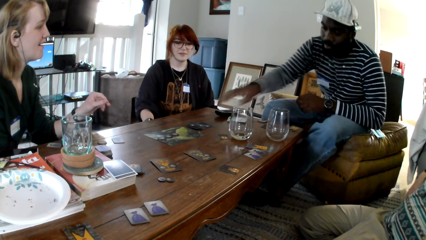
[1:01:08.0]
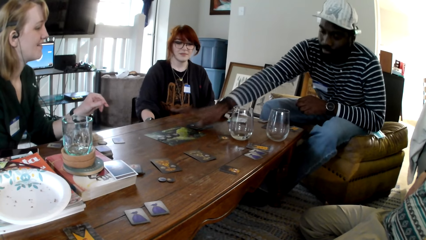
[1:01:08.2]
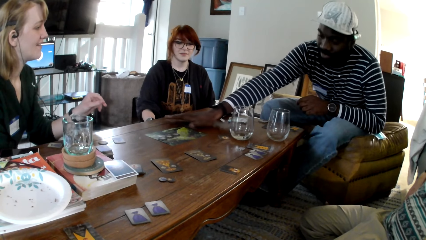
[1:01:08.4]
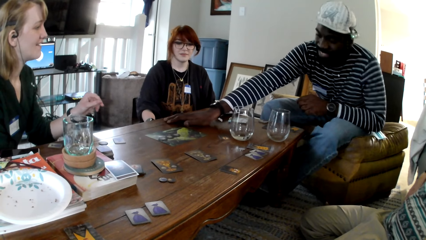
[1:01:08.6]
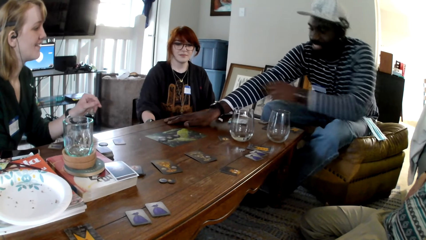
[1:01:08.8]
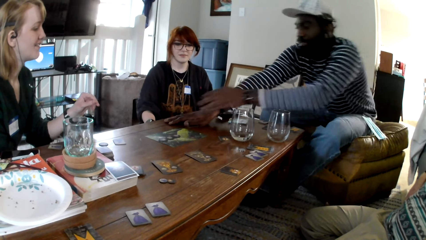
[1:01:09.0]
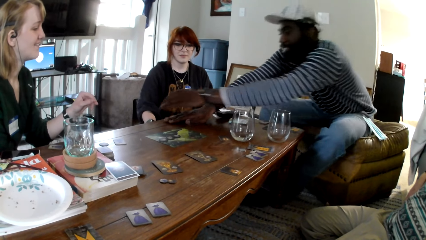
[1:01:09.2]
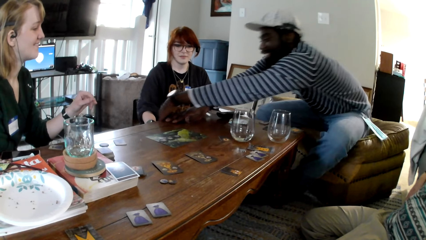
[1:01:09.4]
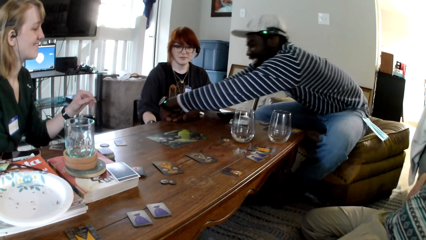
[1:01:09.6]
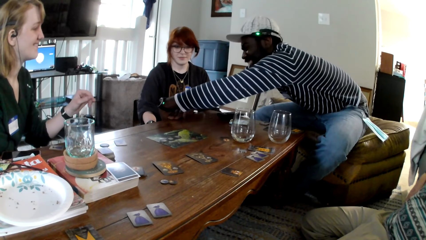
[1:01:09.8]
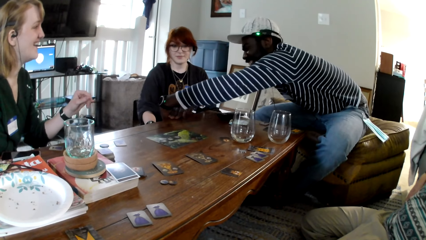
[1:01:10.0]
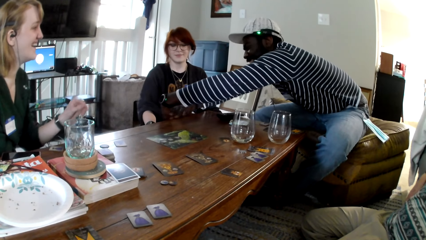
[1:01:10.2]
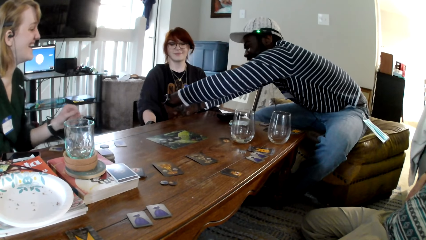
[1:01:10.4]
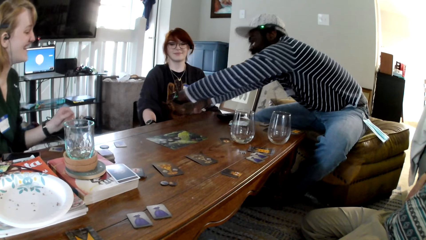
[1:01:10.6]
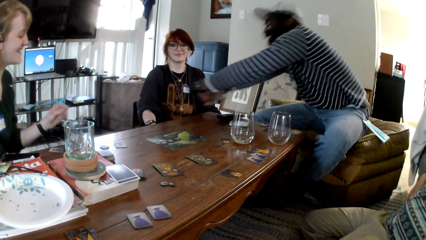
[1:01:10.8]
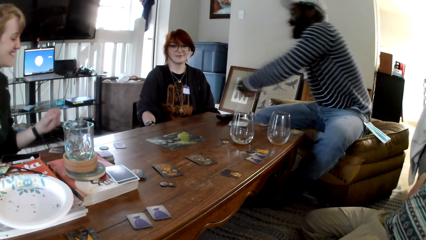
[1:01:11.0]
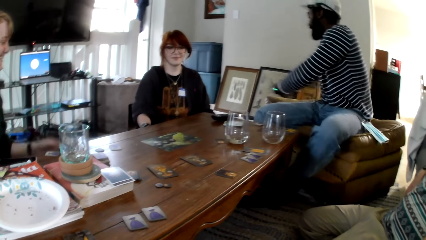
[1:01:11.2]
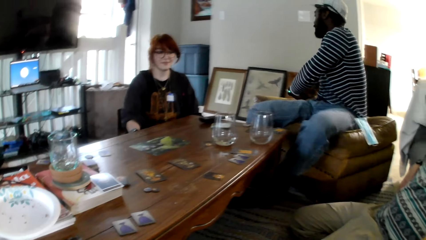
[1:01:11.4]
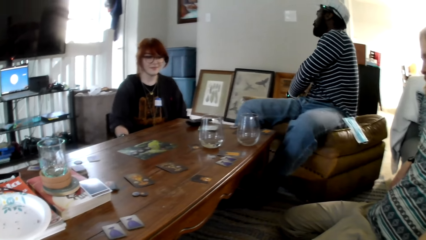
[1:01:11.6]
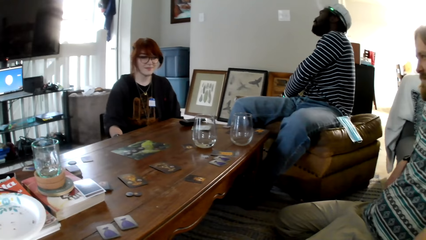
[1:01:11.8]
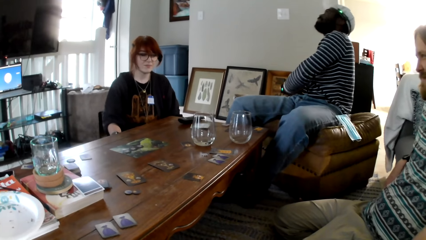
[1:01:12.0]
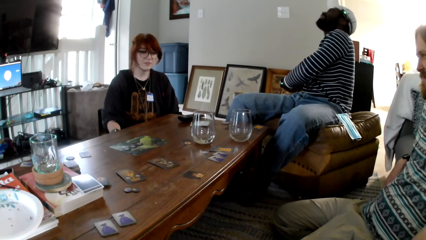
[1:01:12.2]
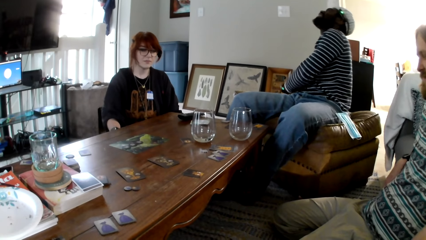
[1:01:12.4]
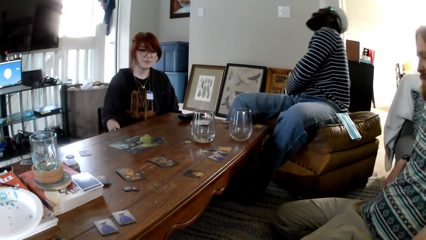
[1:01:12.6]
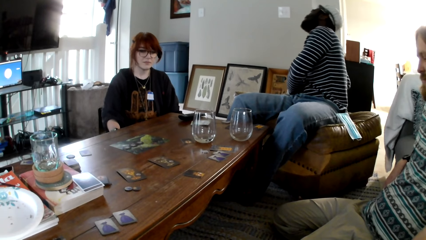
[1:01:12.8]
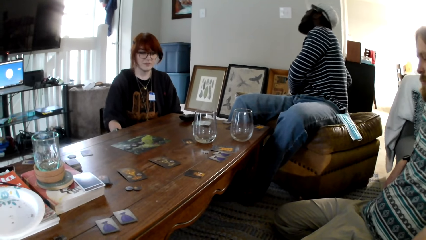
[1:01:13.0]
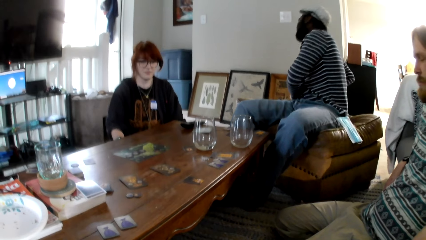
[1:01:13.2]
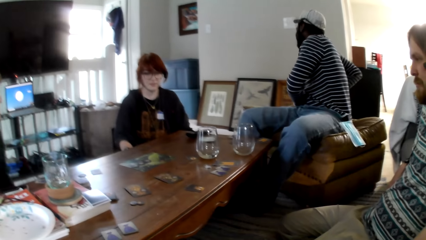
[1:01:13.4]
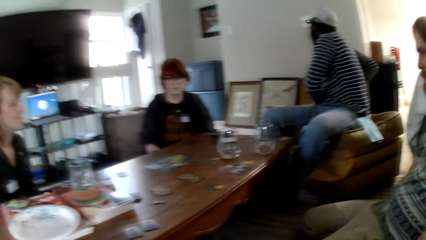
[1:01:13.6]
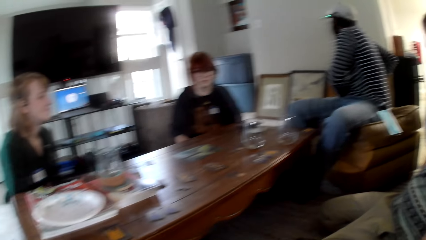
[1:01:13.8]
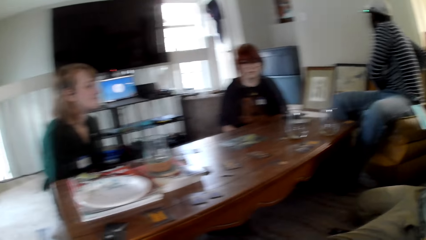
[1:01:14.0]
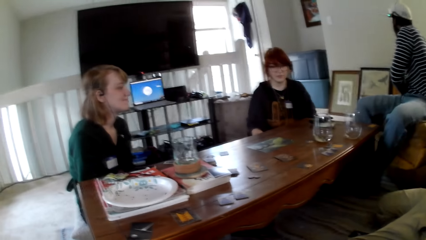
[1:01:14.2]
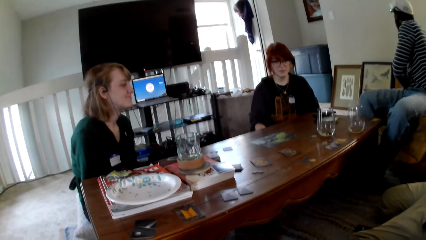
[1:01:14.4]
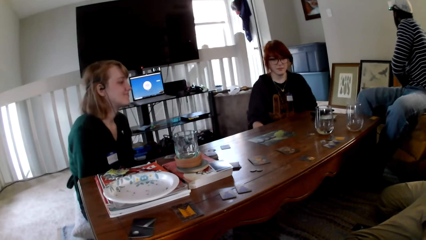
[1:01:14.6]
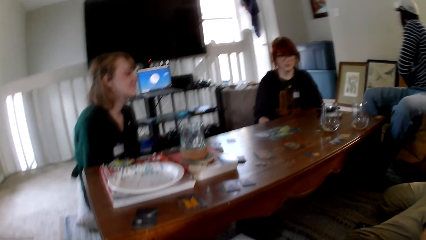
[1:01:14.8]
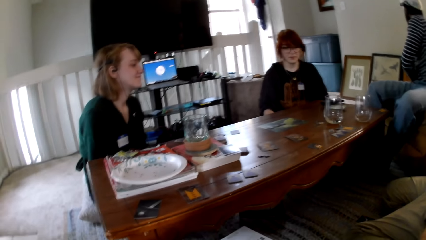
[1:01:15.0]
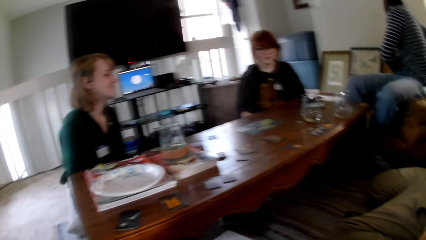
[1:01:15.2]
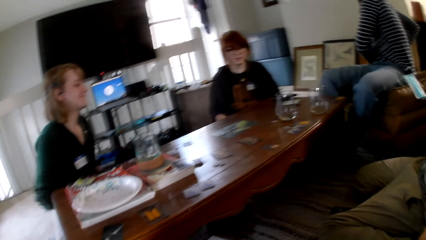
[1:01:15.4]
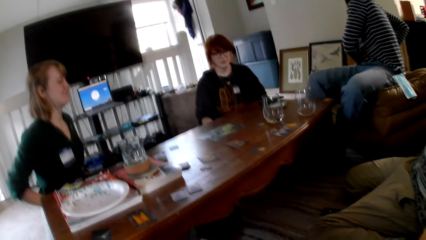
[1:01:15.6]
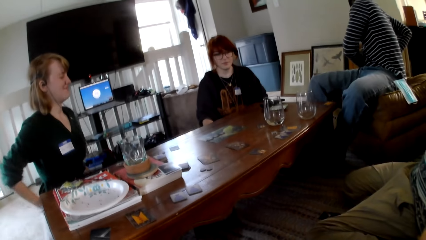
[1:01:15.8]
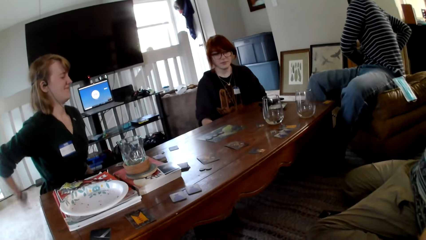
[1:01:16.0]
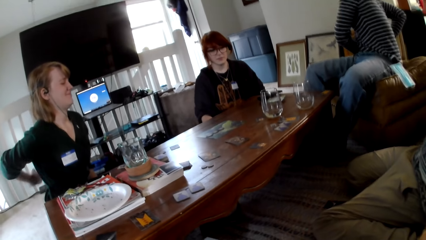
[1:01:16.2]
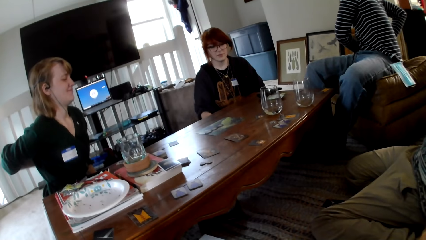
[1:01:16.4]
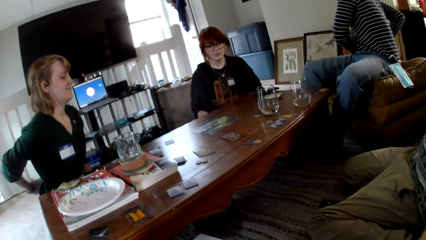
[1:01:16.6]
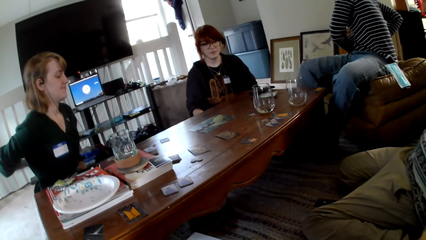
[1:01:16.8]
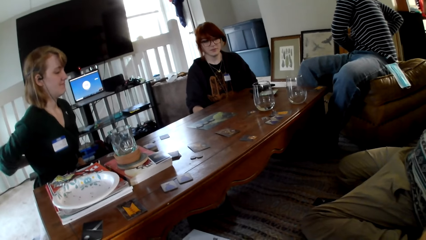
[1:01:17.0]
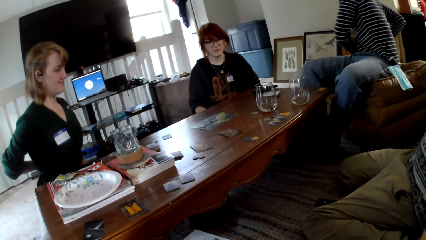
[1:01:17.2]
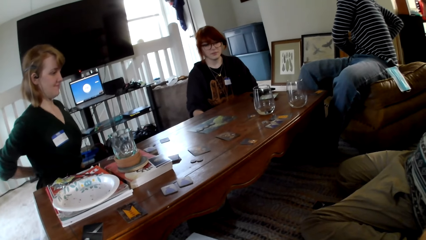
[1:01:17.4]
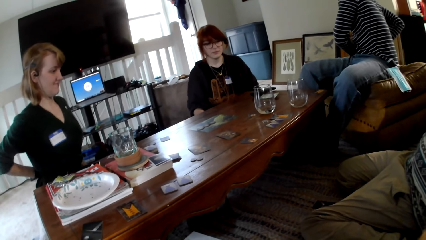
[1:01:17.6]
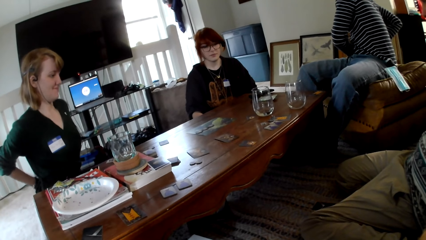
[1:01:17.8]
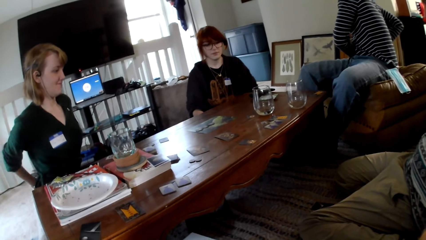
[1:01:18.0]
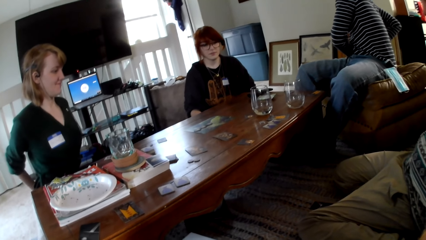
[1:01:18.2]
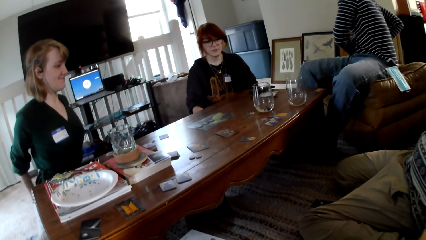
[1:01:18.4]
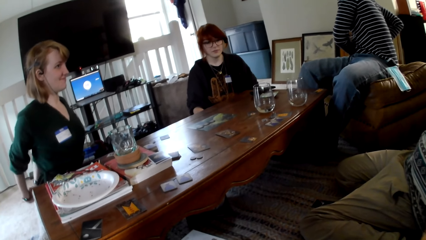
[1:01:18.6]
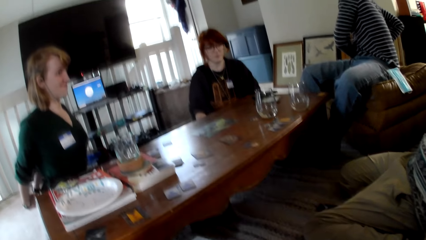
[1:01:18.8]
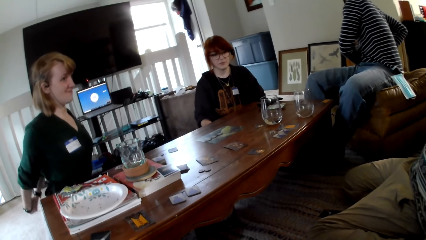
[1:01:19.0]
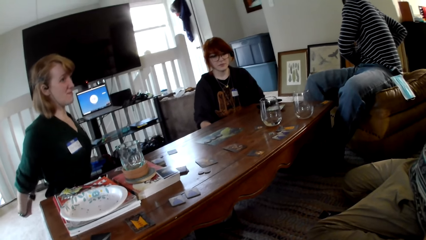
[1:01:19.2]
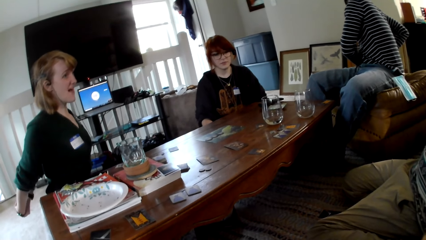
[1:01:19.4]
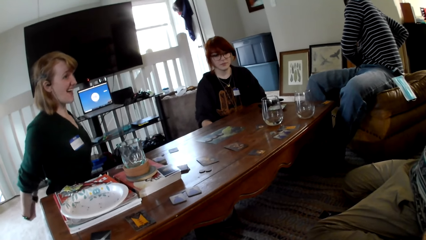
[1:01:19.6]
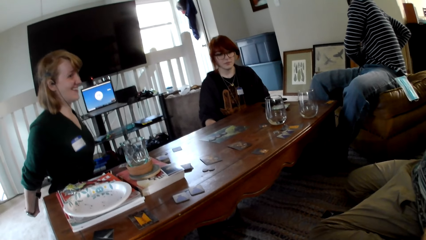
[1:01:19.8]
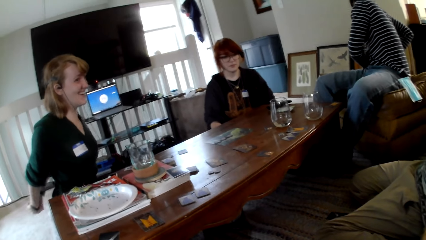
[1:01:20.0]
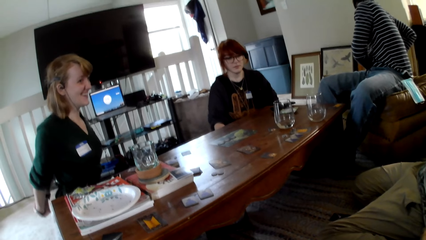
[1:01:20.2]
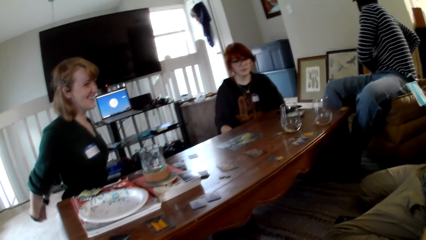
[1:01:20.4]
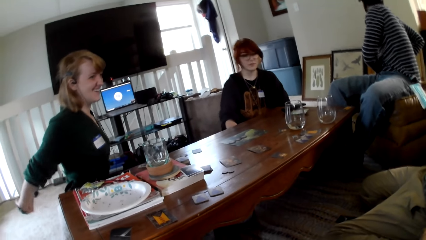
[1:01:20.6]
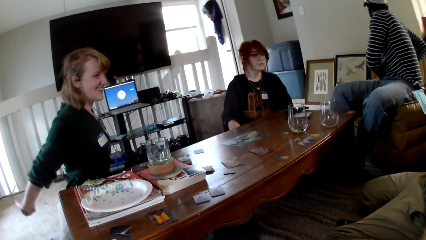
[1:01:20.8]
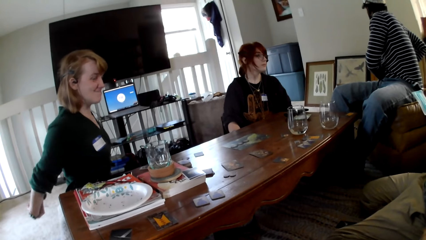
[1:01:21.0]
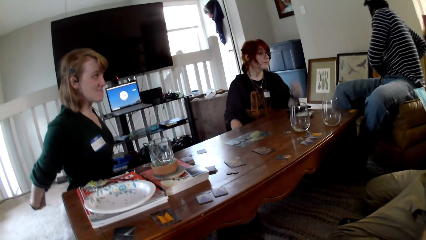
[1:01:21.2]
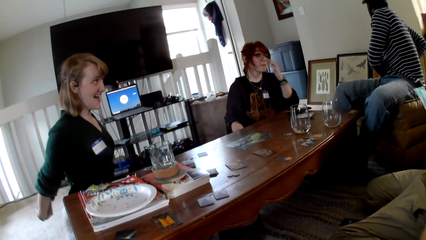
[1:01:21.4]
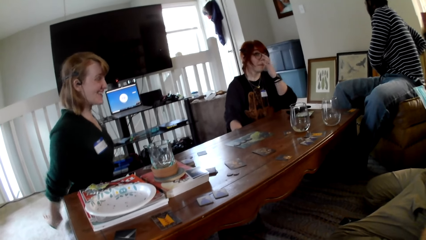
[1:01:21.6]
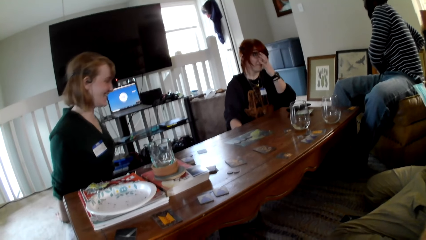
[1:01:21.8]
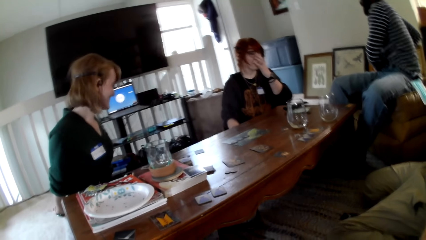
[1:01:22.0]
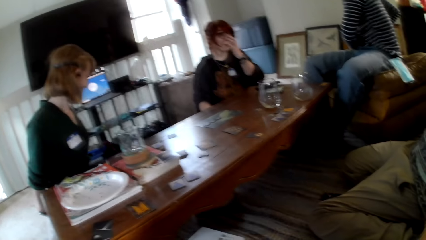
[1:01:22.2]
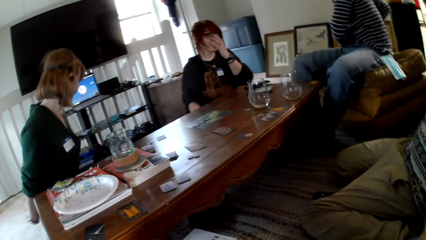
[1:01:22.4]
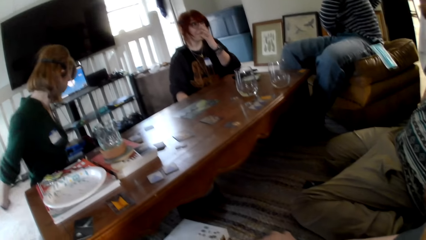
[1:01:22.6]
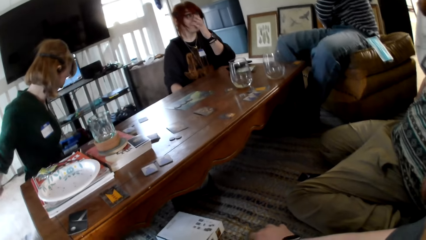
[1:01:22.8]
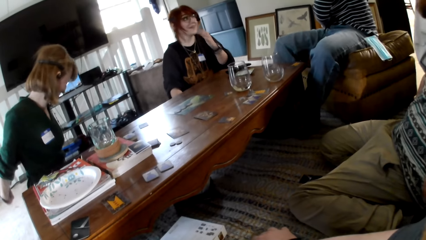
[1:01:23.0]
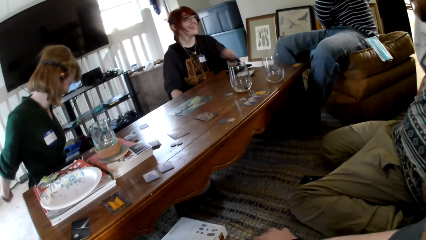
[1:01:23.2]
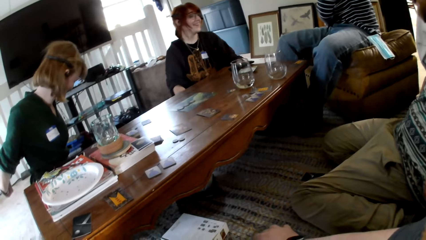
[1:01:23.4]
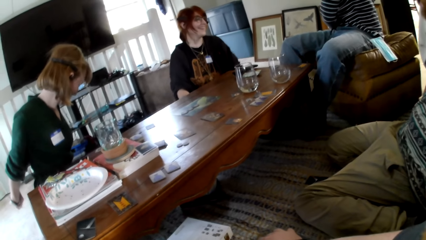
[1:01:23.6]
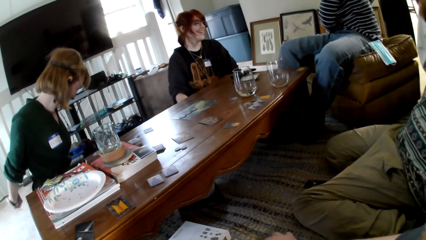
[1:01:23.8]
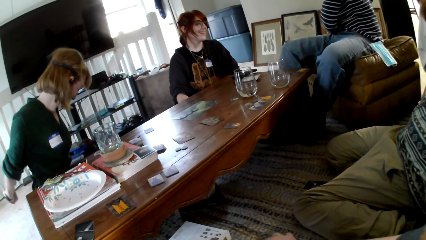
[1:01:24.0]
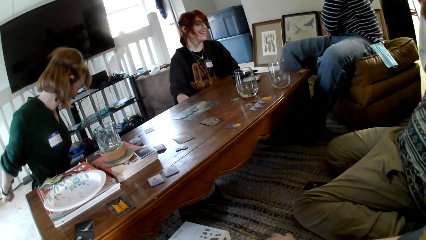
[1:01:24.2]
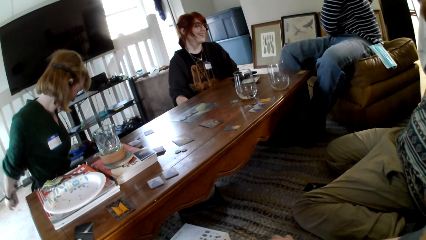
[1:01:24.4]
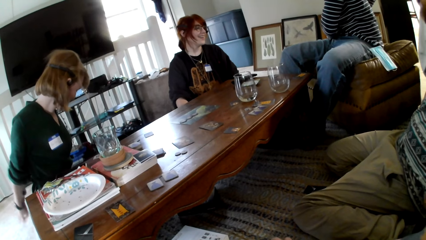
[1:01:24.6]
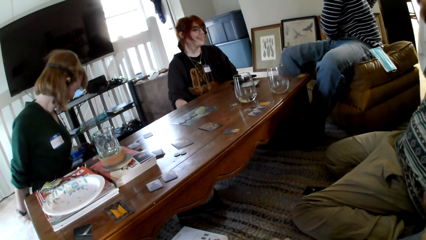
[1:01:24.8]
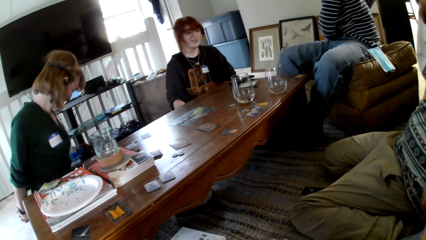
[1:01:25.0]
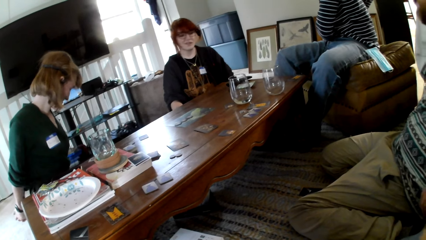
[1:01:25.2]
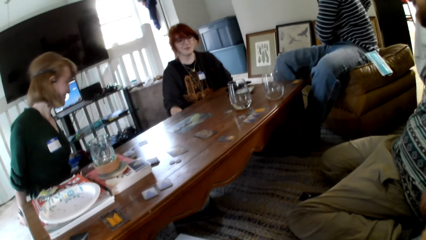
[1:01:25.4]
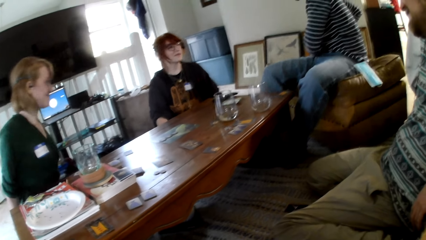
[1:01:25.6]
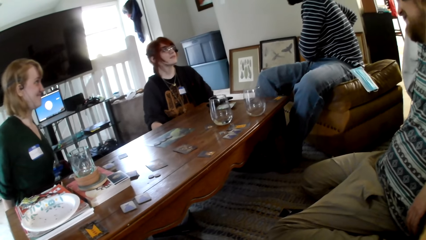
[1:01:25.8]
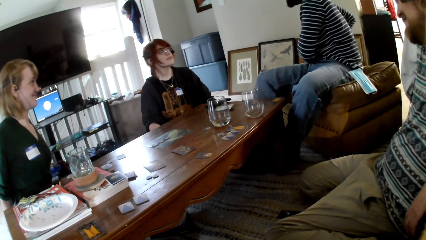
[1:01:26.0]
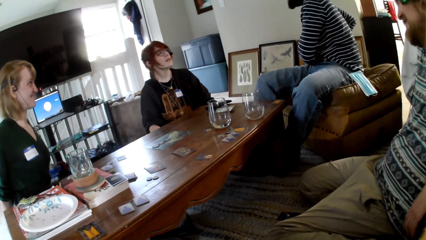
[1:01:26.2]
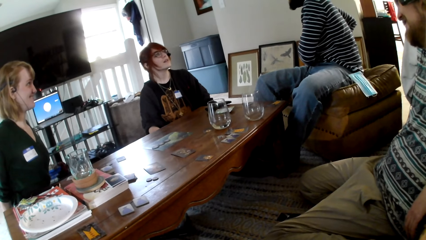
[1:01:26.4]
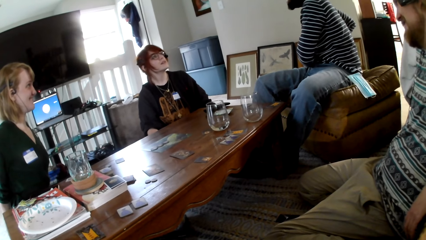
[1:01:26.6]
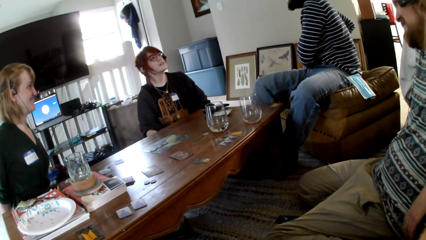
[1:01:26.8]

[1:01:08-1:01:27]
The first man stretches his right hand. He picks up the cards on the table and shuffles the card. He looks behind. The third person puts her hands behind and swings her hands. Another person scratches her face. The third person puts her hands behind.
